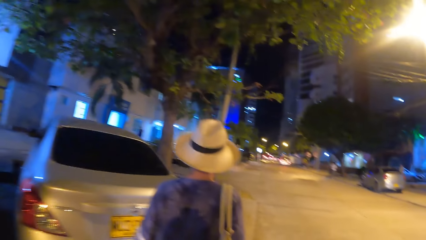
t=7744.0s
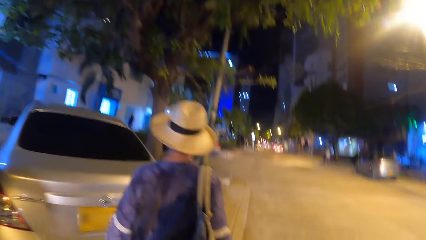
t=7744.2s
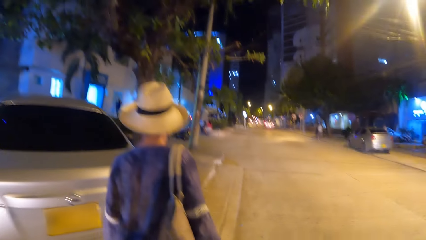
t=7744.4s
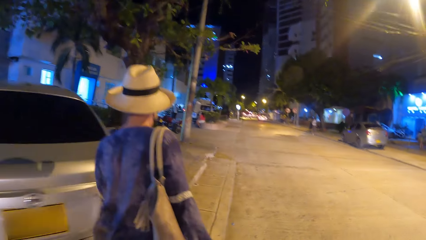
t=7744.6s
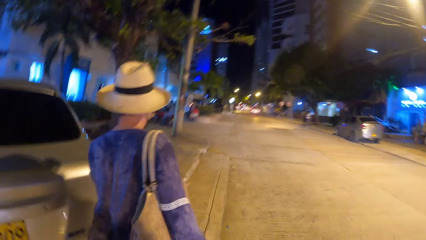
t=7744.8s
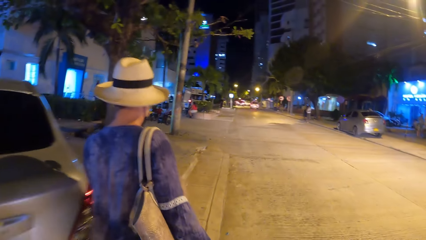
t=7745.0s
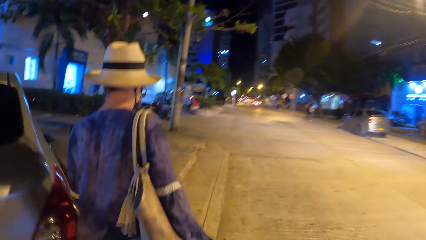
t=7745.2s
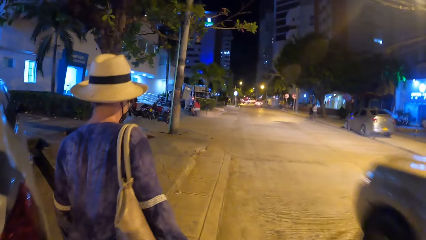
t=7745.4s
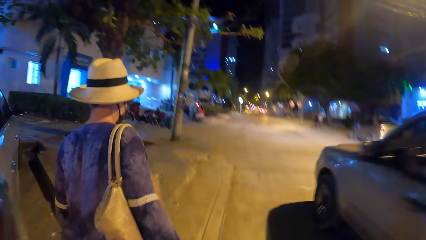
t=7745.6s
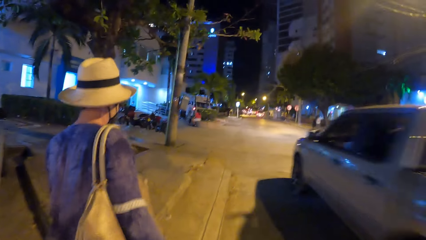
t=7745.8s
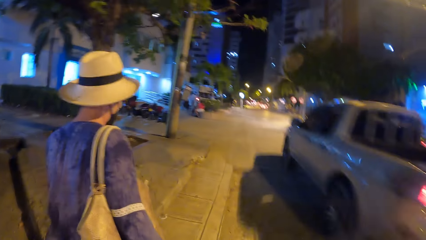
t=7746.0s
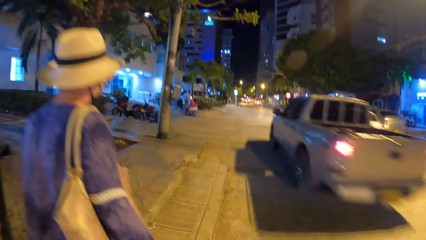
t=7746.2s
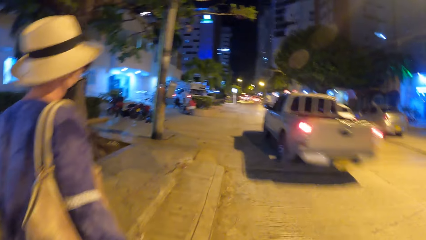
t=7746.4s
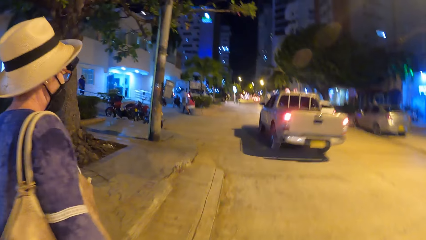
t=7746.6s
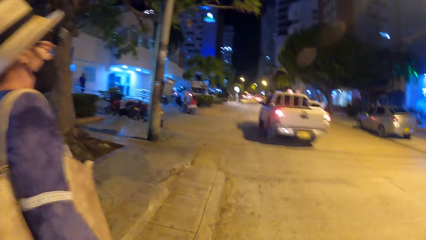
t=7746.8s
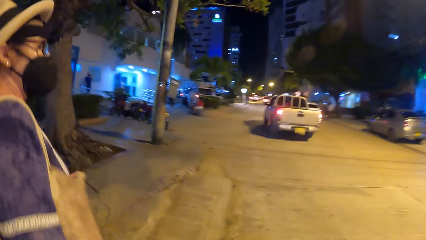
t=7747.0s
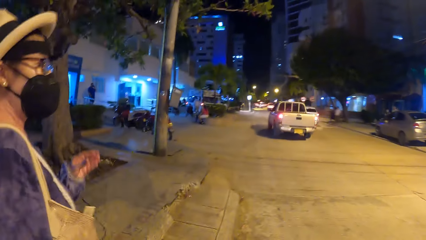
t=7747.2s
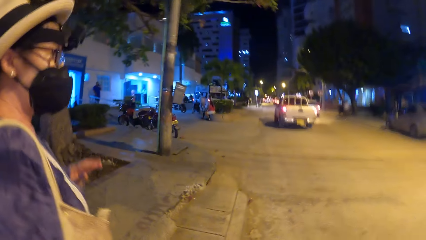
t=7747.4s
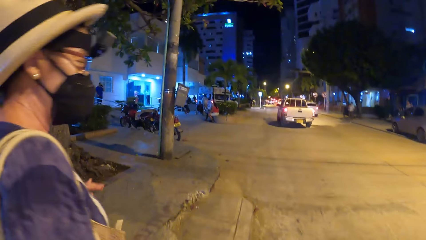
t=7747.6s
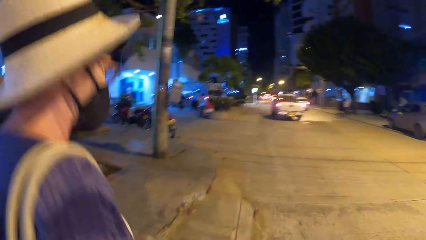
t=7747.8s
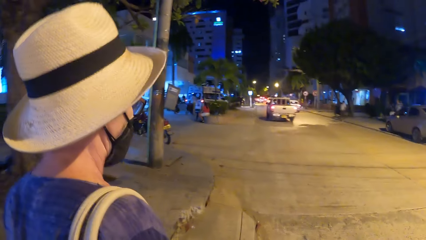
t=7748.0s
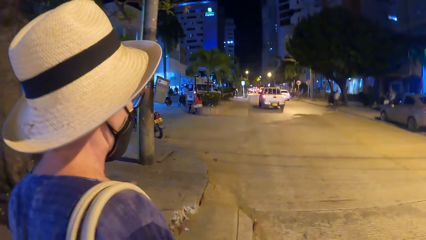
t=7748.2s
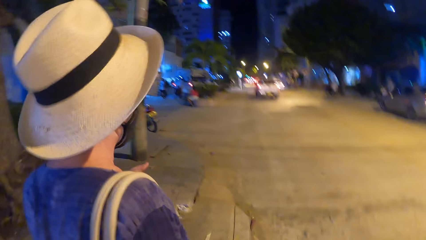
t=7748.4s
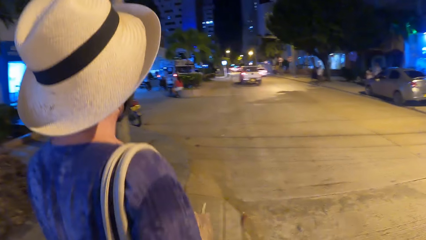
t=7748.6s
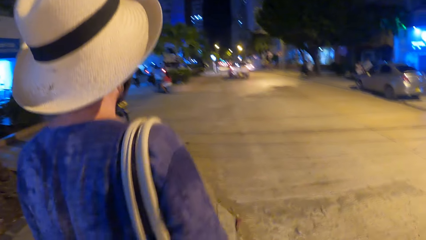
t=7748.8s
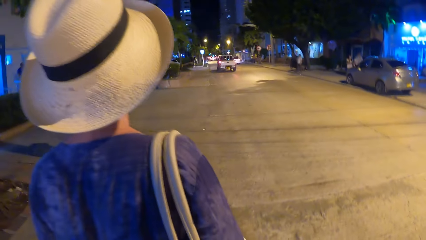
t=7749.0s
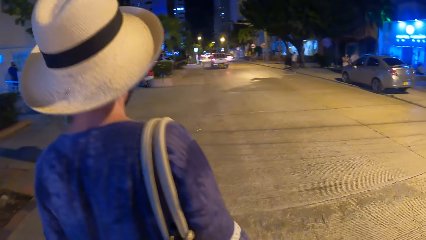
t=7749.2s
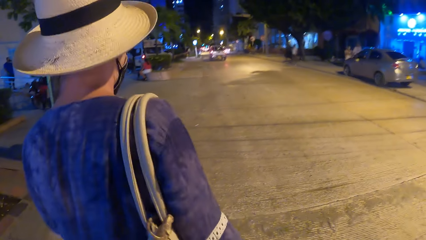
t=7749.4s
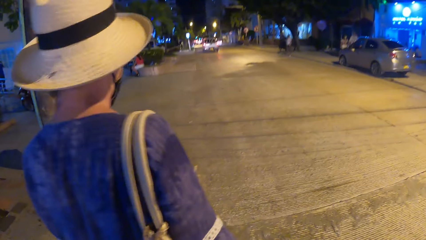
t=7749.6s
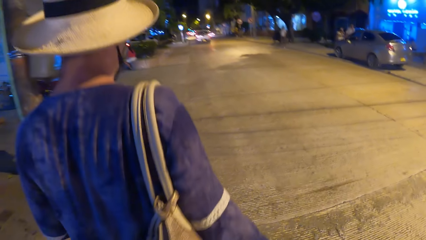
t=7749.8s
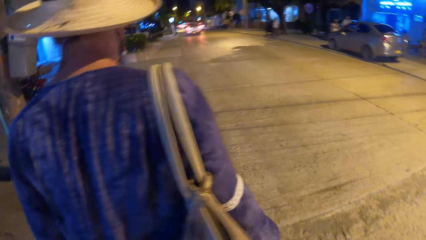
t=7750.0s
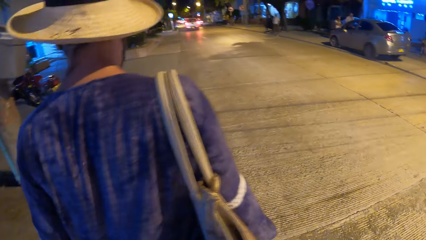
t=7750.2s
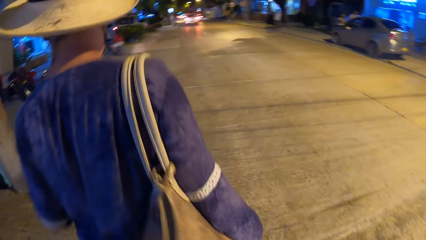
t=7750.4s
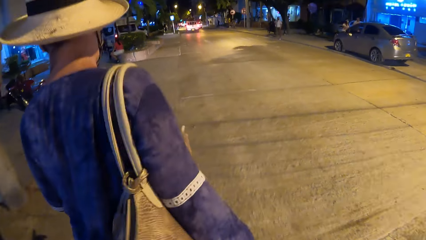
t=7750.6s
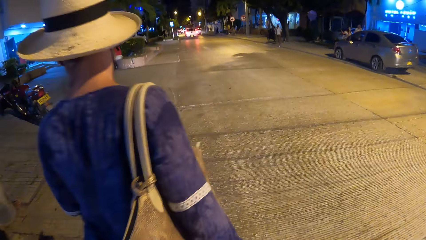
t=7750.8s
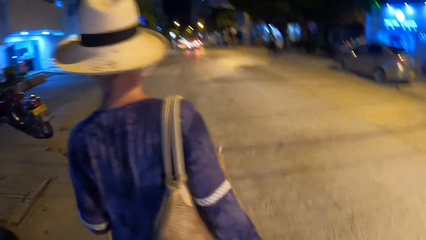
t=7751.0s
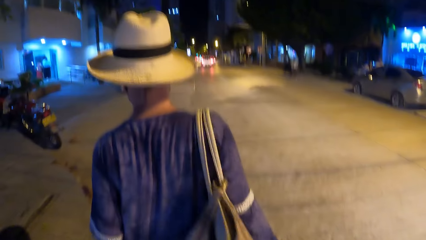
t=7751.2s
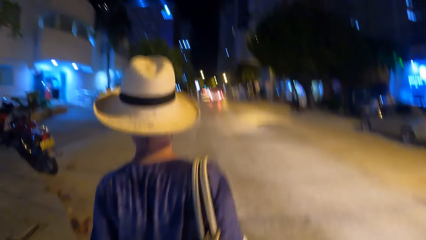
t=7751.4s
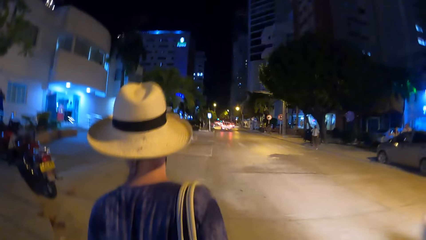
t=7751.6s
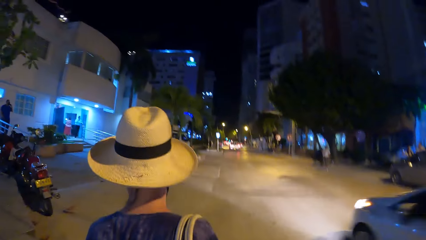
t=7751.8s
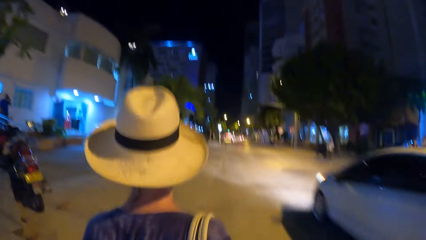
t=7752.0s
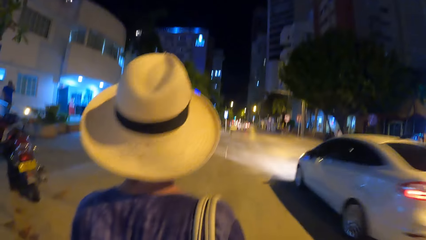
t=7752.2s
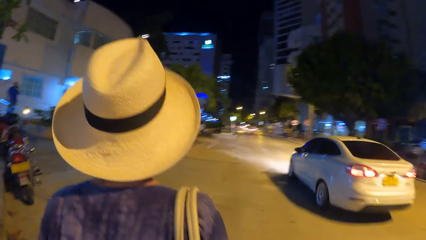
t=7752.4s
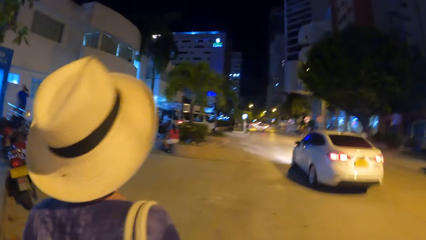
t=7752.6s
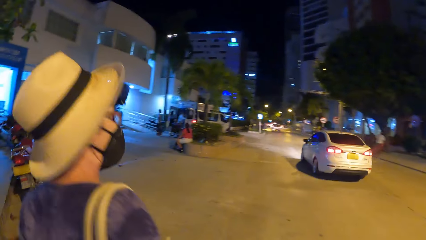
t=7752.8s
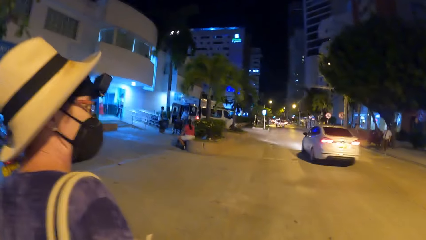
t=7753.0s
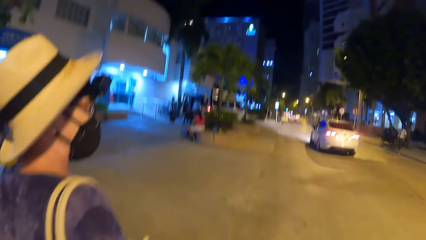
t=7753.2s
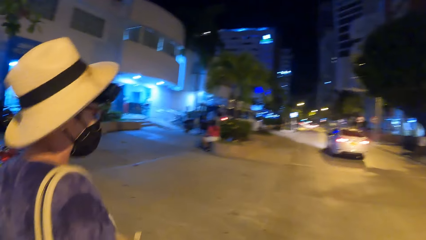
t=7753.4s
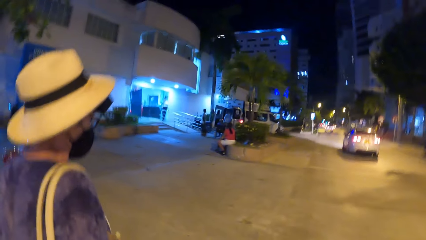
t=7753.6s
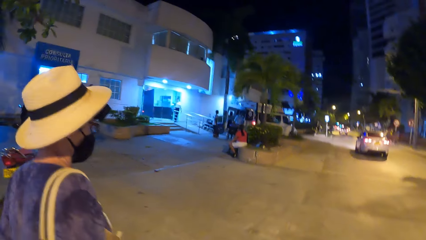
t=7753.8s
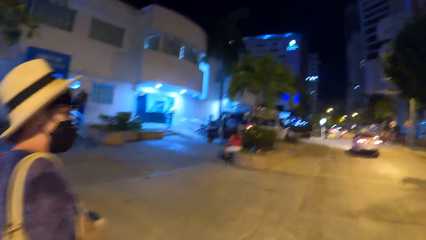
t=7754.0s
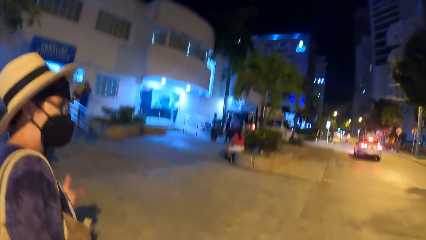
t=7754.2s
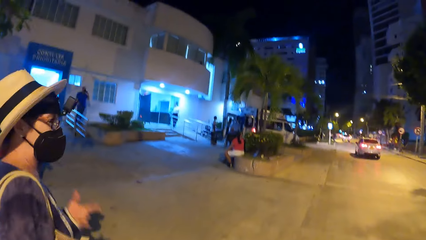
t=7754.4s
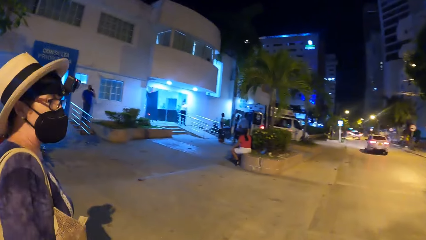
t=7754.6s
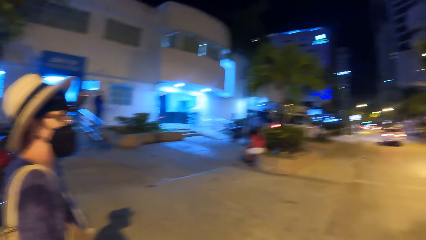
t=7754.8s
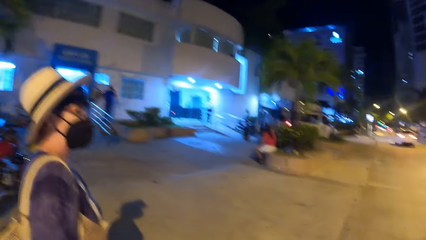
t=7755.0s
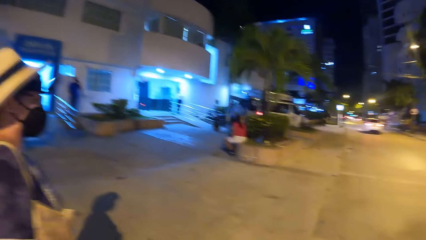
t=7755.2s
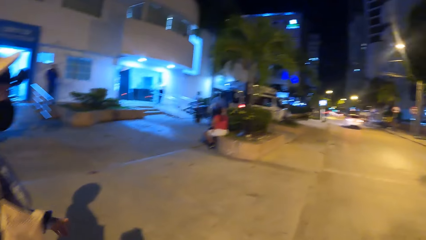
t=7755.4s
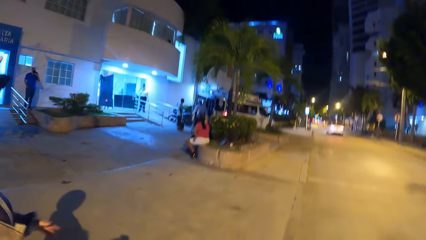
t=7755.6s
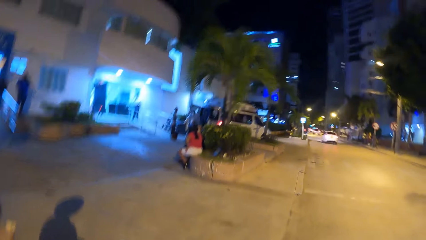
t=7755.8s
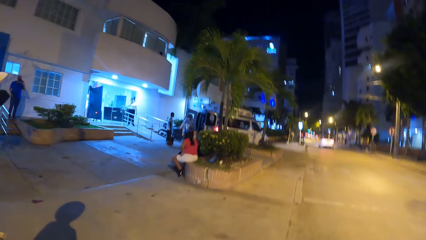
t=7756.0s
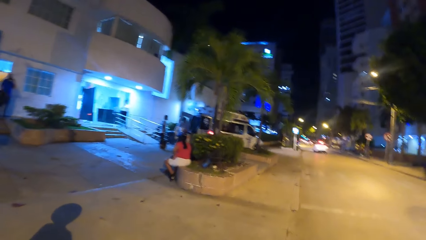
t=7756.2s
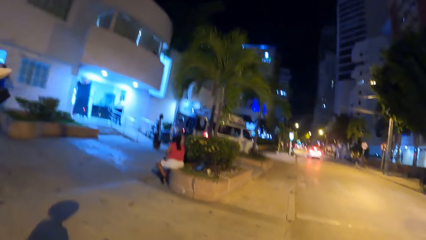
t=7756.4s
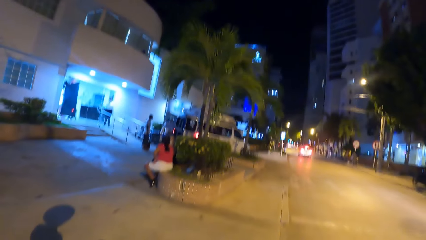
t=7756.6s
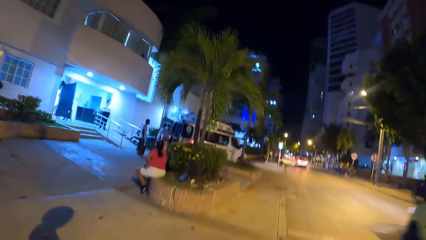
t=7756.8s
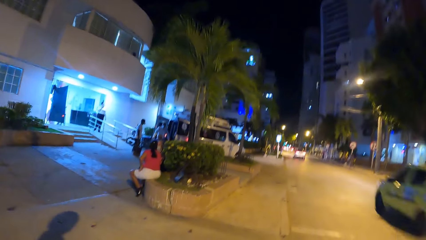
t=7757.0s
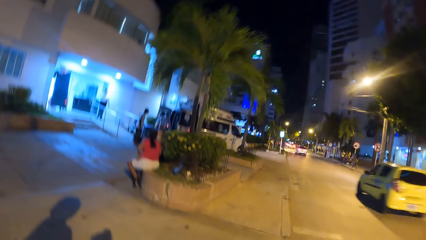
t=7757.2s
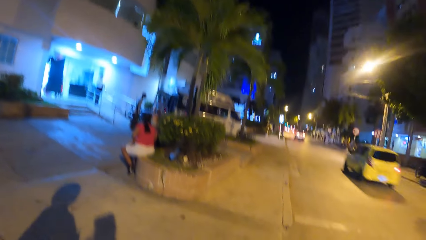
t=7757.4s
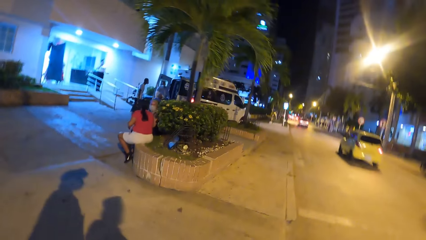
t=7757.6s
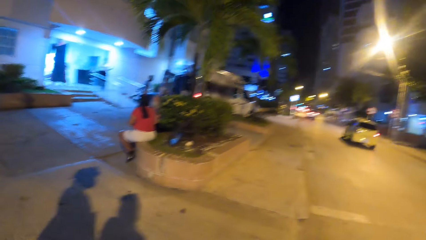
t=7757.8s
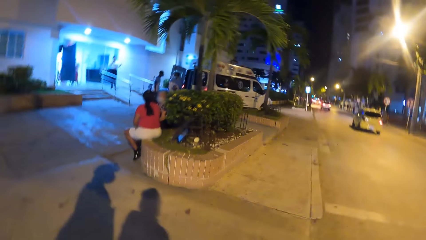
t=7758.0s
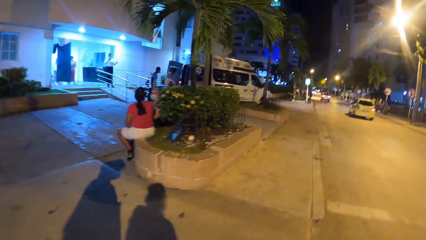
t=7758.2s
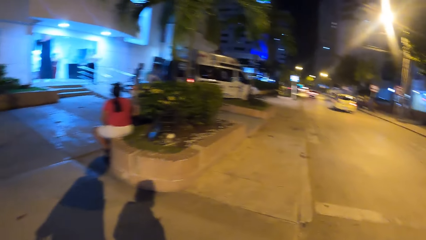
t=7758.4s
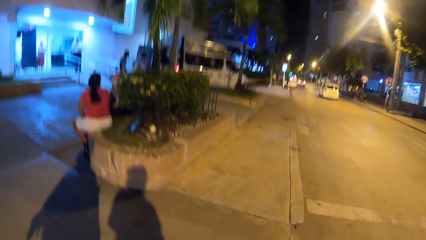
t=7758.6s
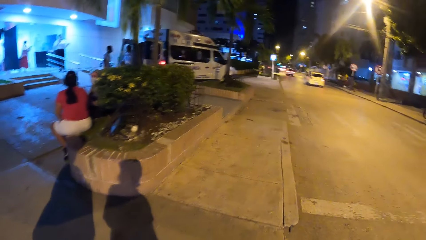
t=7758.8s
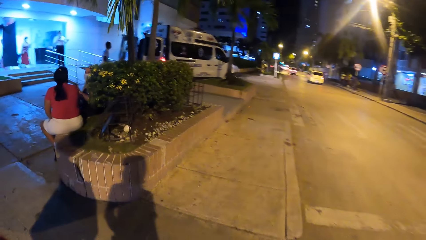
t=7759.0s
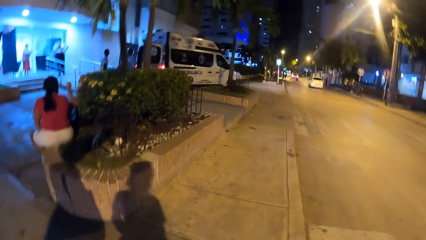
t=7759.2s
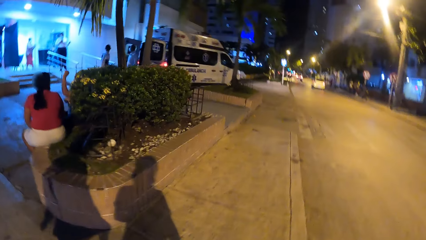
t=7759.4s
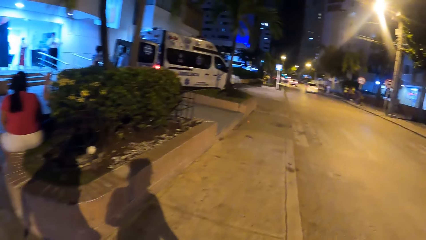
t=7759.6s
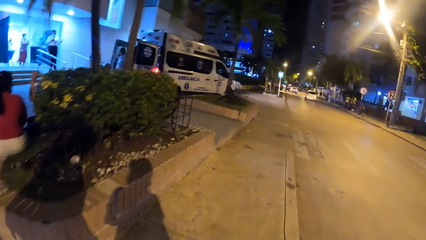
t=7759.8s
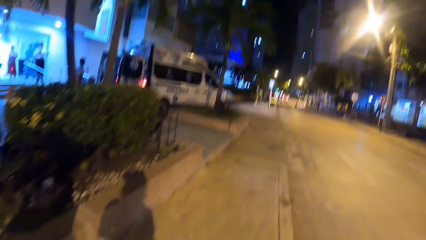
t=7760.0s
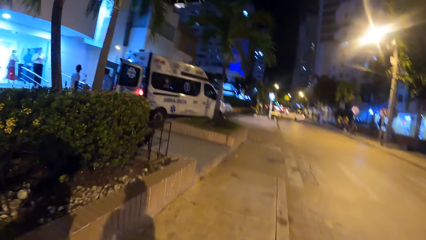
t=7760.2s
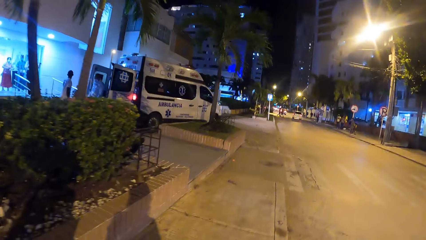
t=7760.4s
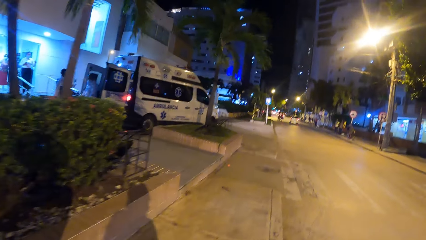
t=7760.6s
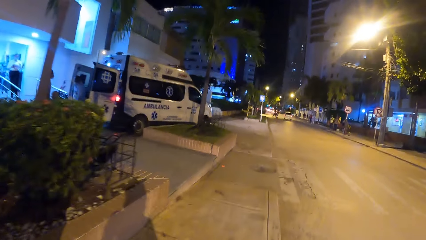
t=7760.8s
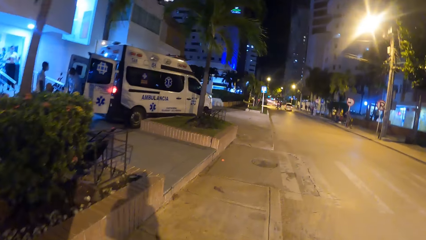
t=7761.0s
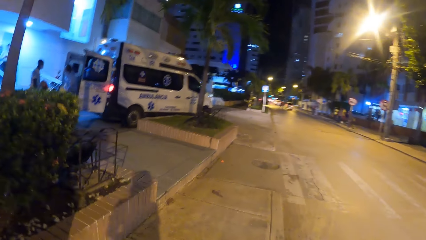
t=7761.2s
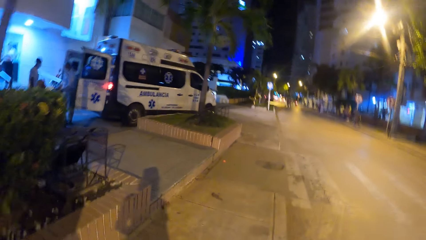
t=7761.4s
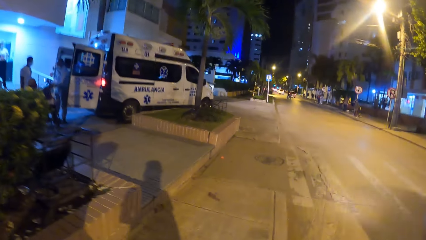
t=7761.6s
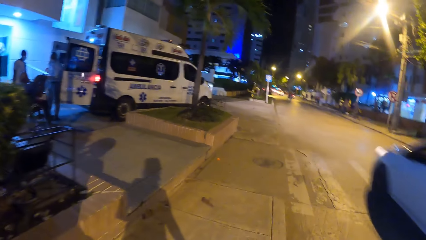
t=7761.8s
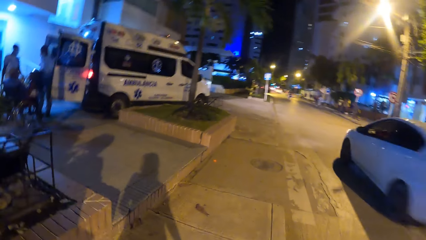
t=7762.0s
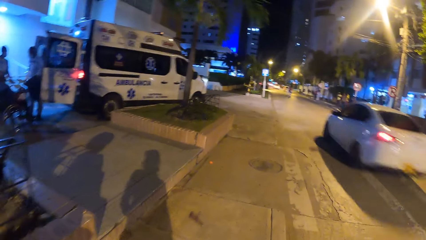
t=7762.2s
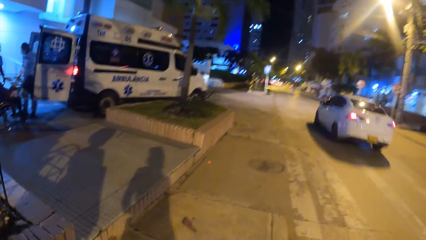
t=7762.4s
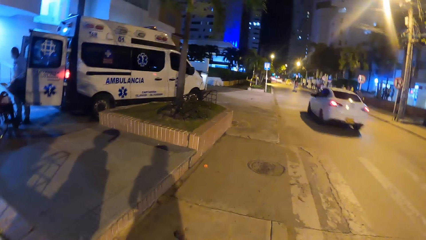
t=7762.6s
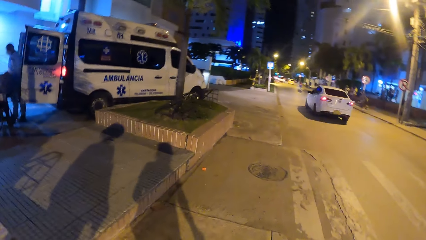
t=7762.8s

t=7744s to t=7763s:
A person converses with the camera wearer. The camera wearer looks left. The person converses with the camera wearer.
